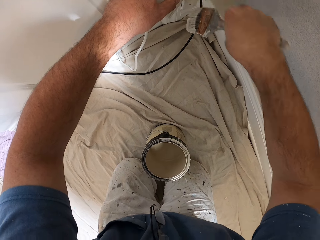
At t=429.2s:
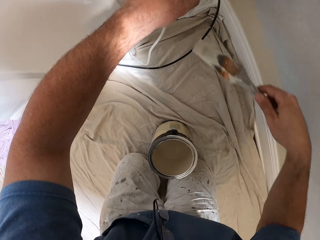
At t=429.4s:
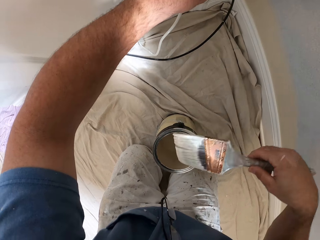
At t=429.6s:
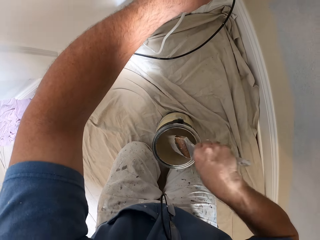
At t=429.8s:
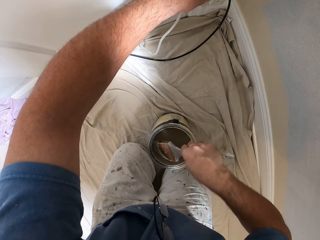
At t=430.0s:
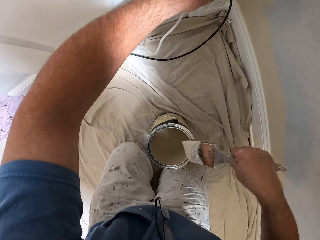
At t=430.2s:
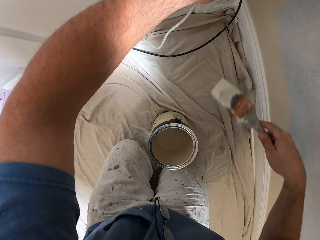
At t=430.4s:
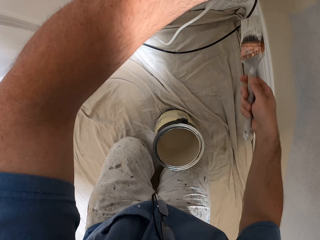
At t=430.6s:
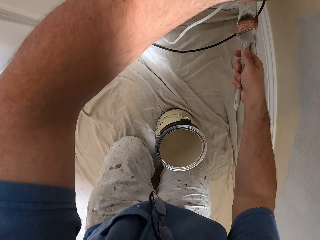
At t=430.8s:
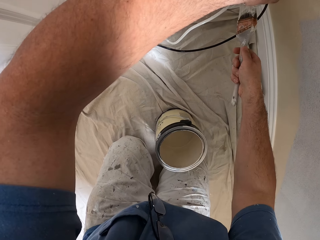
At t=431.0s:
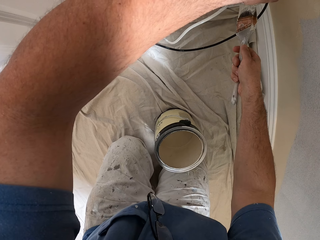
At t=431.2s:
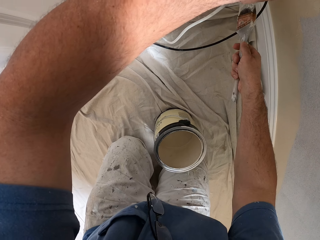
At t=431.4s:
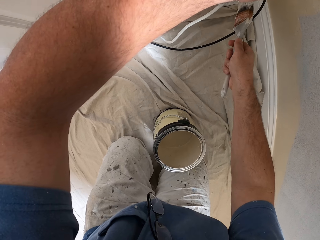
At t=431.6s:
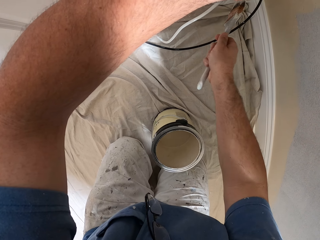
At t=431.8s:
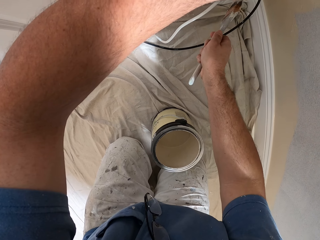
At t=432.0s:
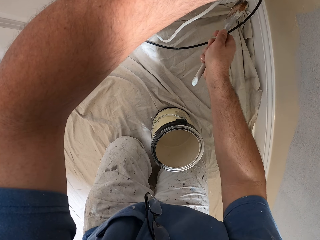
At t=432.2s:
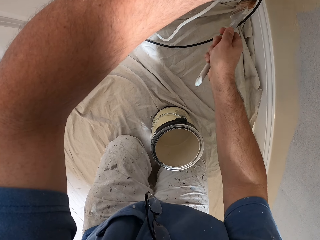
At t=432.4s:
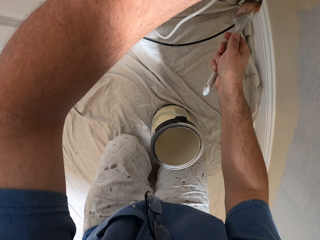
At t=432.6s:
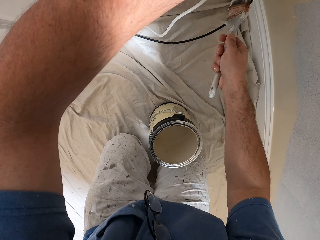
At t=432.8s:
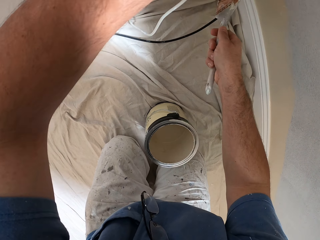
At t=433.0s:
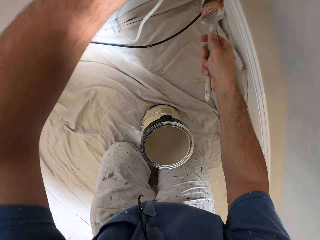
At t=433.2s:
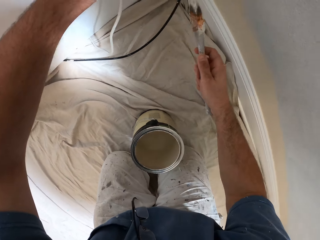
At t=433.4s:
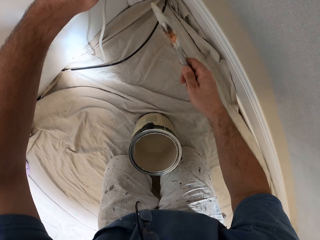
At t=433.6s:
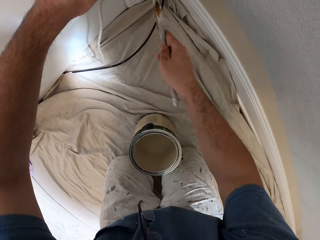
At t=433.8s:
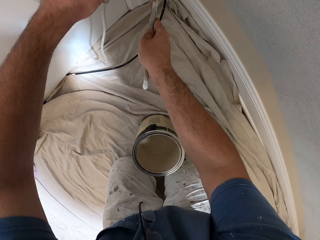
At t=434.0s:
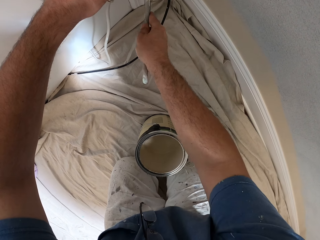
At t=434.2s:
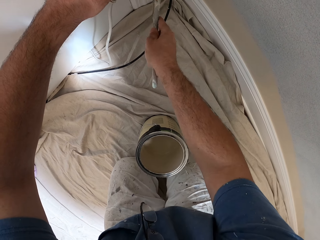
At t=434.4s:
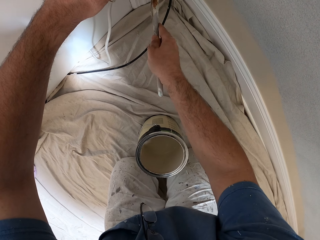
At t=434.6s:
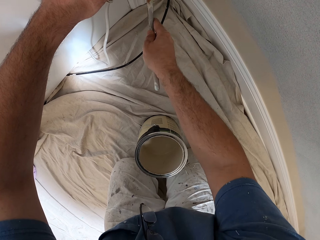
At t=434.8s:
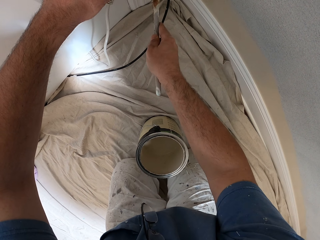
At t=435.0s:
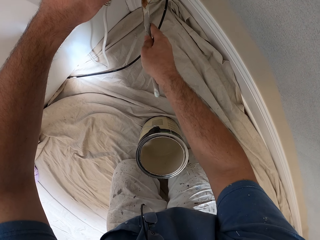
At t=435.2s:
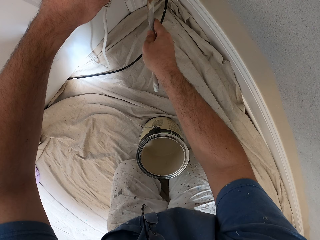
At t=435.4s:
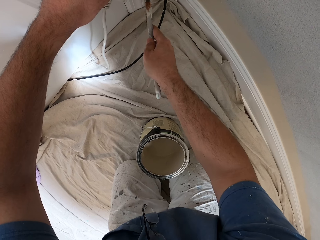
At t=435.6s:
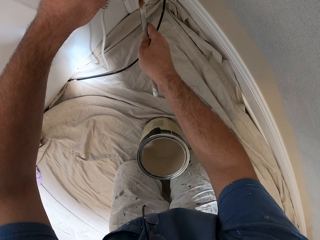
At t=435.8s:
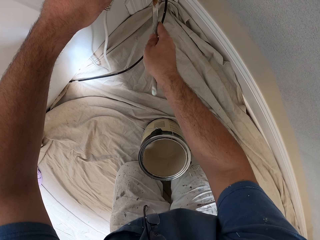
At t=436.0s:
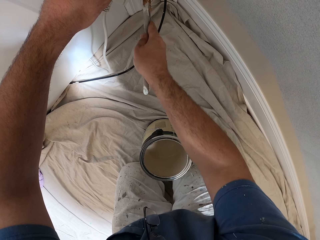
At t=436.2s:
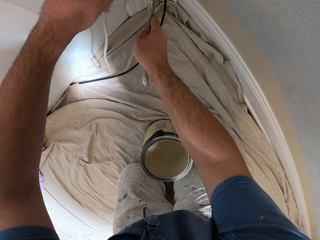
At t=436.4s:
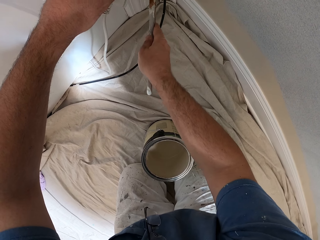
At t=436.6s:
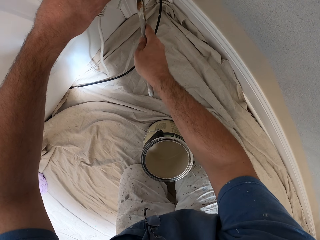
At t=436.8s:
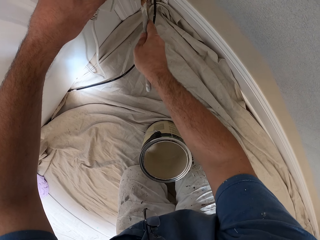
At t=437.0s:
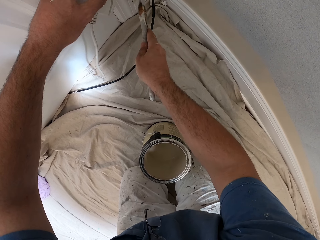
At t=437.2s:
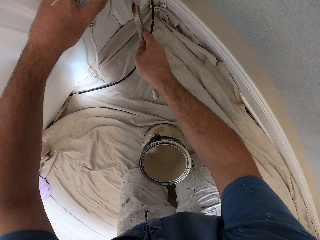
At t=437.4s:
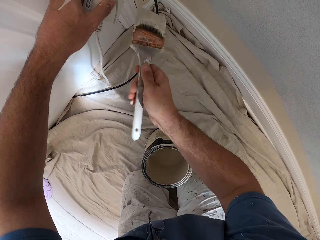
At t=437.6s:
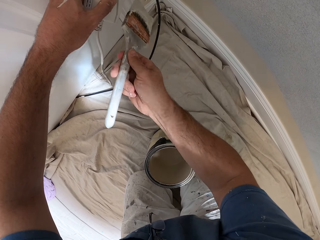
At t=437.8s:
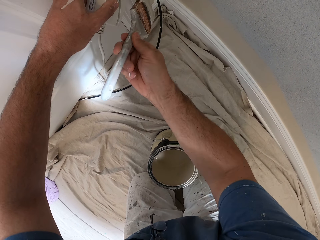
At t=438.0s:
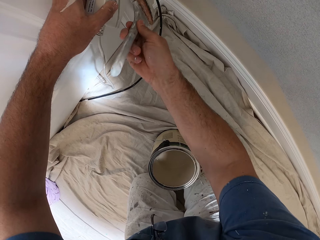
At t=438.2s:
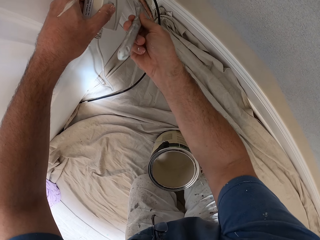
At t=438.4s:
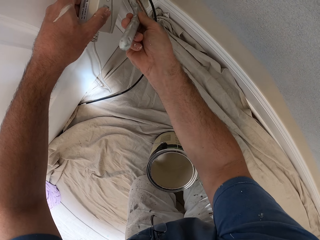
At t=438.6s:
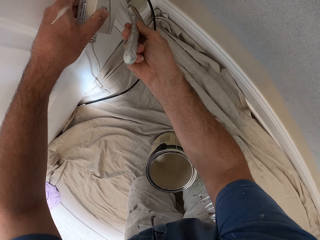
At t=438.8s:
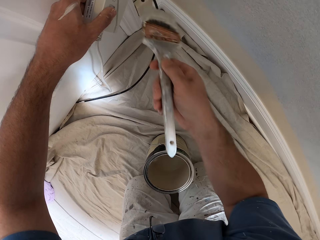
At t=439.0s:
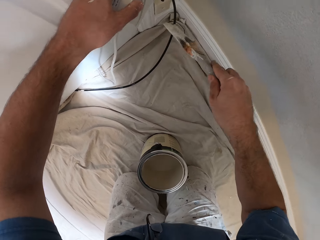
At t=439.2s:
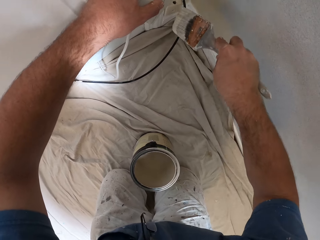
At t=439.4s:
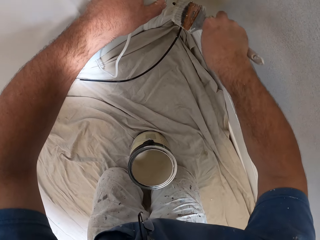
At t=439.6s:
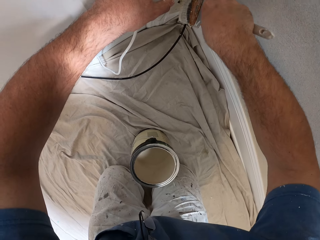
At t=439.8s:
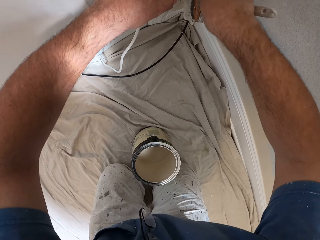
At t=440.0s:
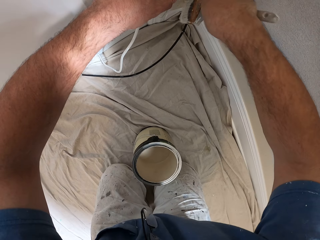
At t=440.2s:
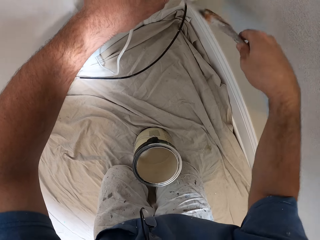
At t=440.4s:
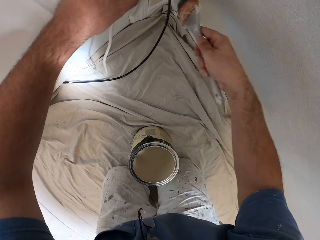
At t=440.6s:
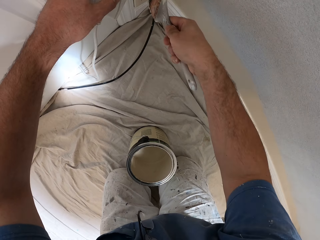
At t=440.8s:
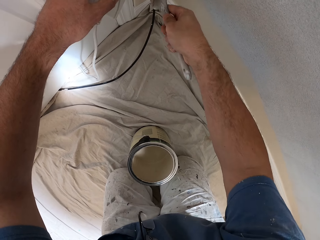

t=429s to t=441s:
The camera wearer dips the paint brush in a paint container. He rubs the paint brush at the edge of the paint container. He paints the wall.

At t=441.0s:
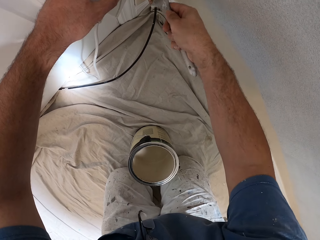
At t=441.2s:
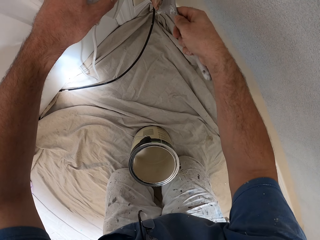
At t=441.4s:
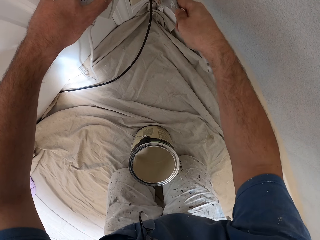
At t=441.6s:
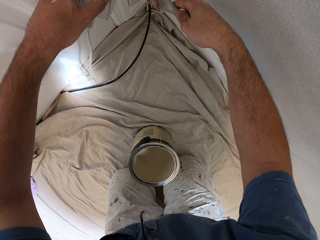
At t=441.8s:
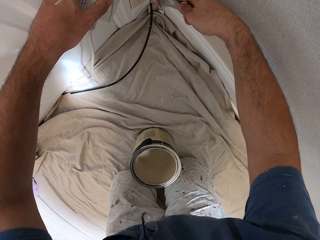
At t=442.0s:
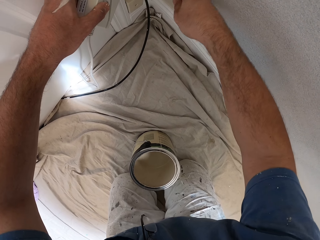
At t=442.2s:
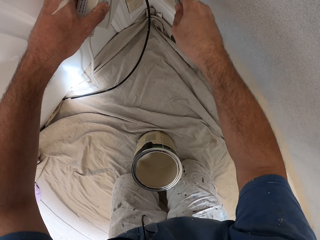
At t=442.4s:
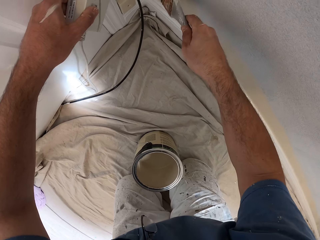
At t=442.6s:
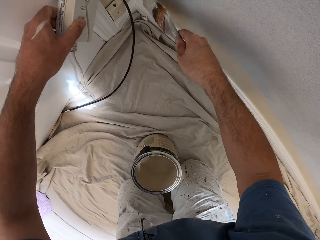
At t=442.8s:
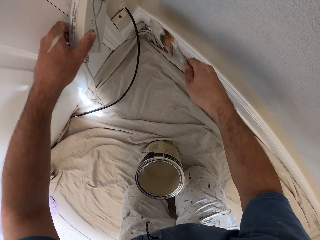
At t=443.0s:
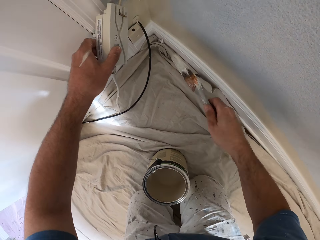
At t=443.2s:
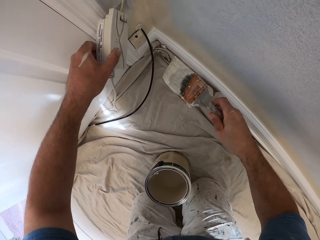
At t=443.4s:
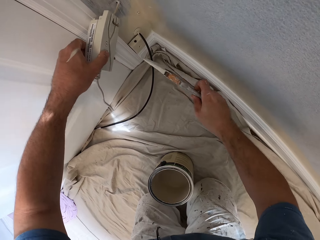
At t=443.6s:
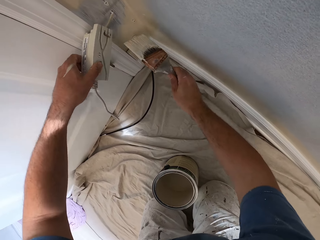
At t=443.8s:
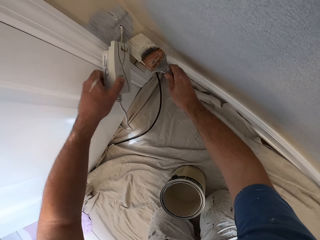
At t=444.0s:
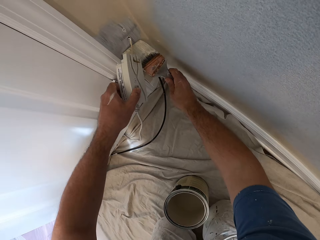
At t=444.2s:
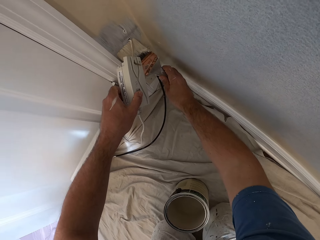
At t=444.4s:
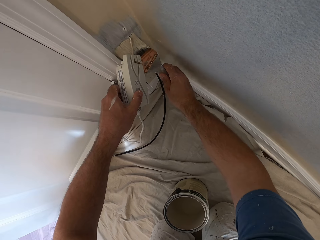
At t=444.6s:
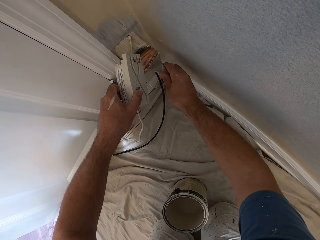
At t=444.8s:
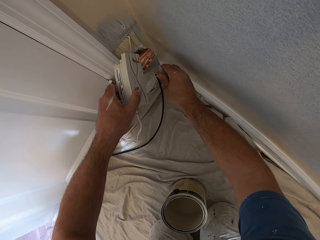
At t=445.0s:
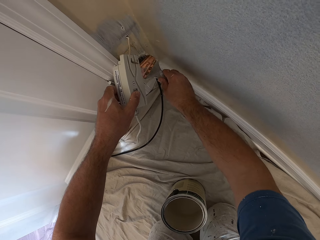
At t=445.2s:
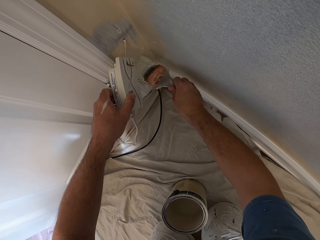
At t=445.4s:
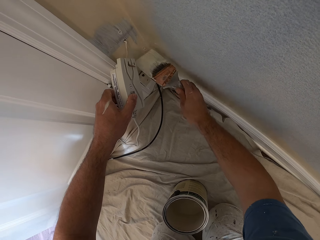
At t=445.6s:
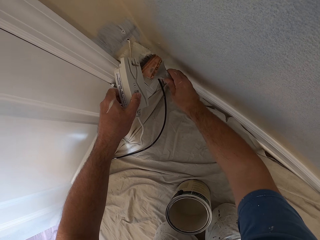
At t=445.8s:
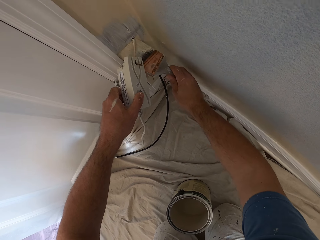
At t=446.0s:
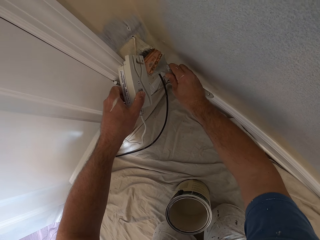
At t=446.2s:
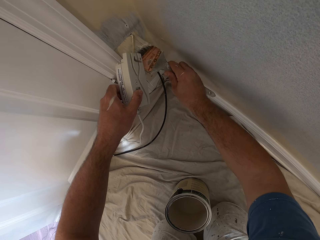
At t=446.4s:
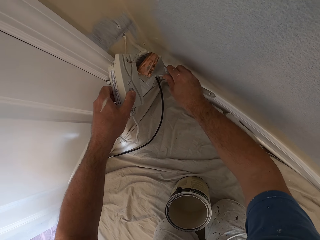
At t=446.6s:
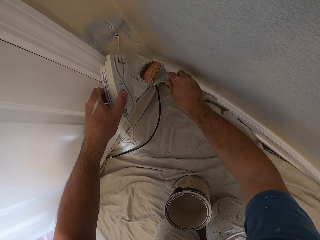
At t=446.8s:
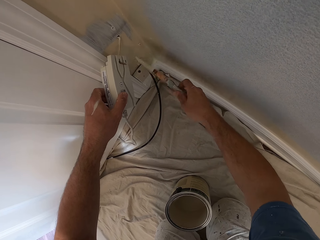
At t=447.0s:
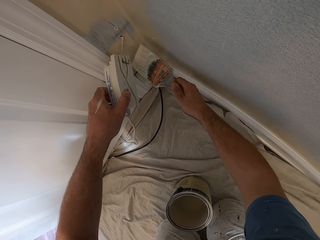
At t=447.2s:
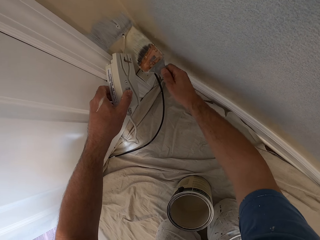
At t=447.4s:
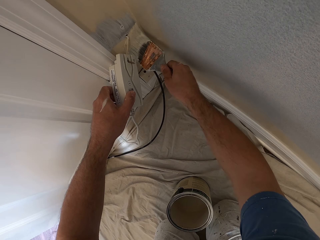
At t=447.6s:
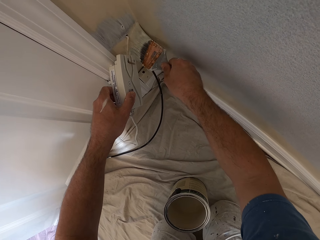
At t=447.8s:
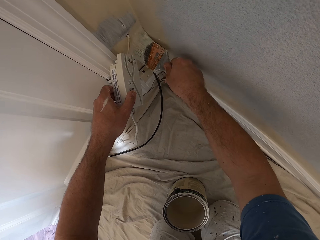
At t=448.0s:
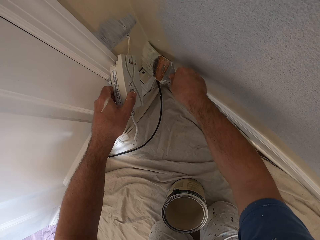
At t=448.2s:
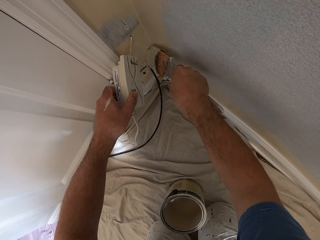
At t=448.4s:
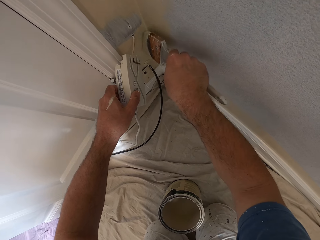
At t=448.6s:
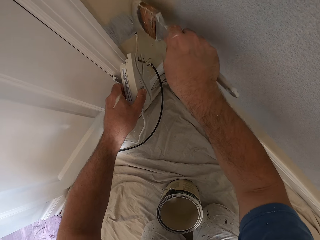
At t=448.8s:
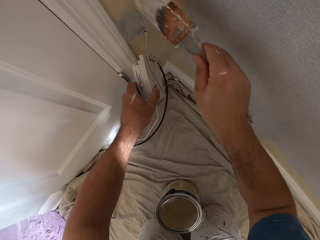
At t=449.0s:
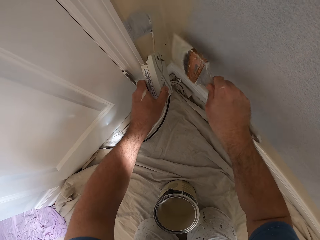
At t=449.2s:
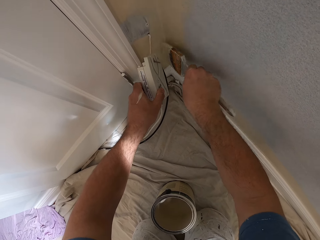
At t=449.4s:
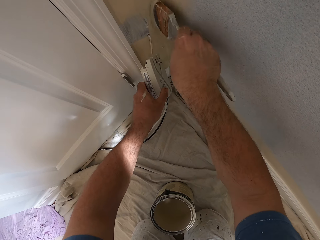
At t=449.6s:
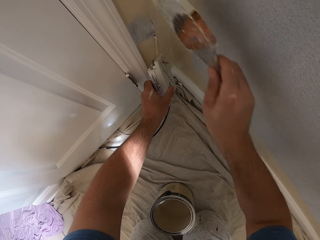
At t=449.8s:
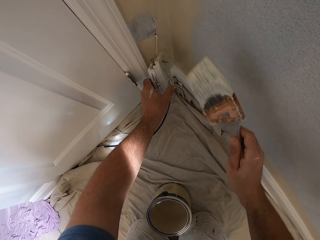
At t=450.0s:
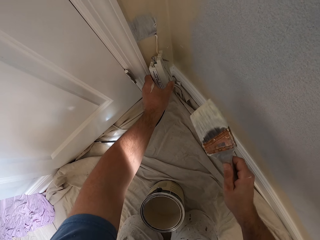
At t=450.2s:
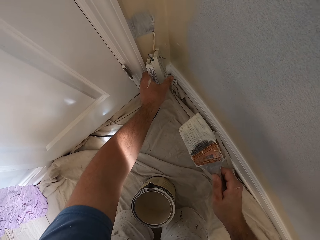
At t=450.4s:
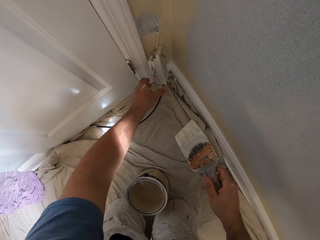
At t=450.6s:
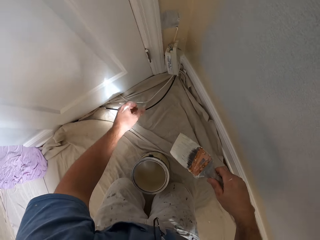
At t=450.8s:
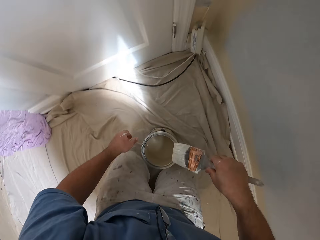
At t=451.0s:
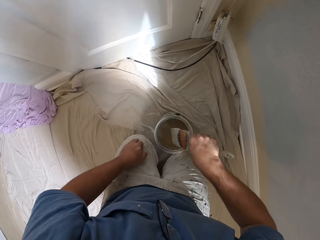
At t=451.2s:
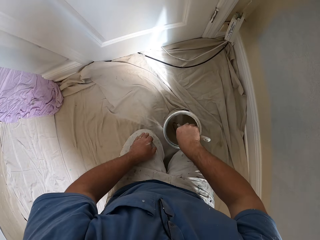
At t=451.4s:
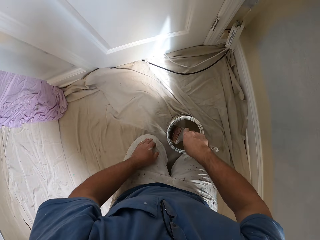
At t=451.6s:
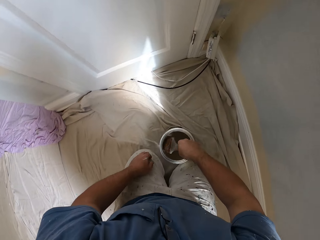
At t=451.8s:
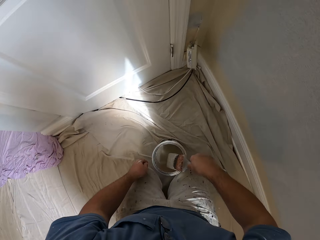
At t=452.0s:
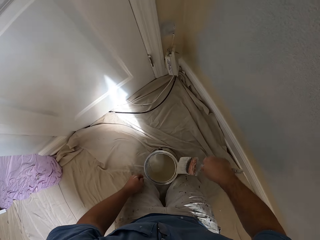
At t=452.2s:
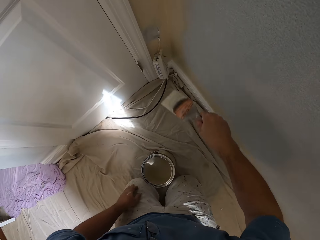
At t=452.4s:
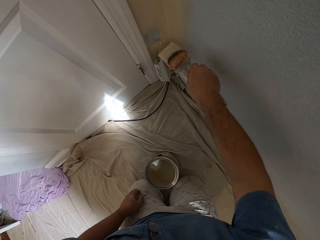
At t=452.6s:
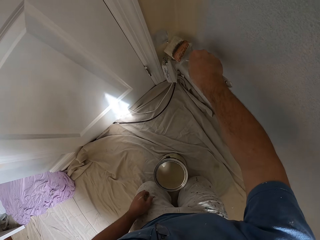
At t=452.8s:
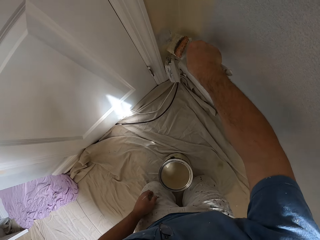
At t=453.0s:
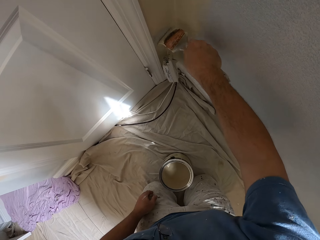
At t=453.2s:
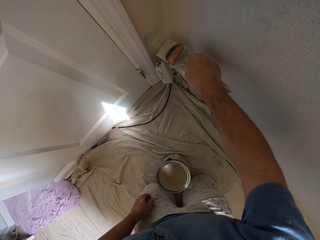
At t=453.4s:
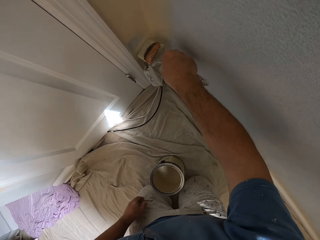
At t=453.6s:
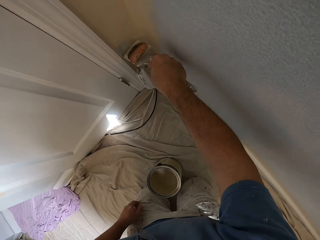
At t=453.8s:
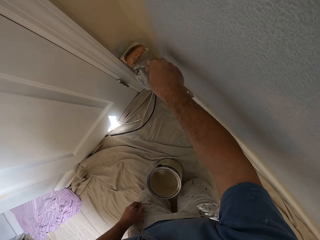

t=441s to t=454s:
The camera wearer takes his left hand off the wall socket. He drops something. He dips the paint brush in the paint container. He rubs the paint brush at the edge of the paint container. He paints the wall.
